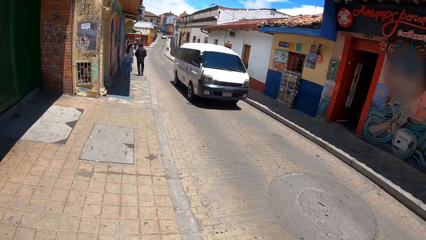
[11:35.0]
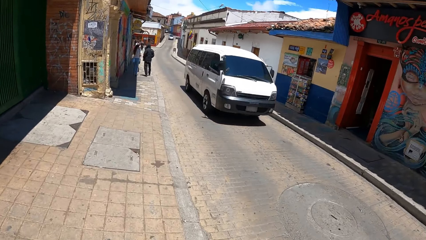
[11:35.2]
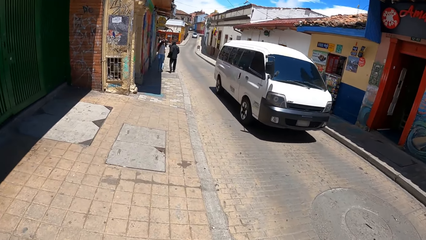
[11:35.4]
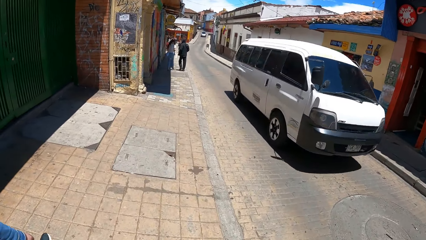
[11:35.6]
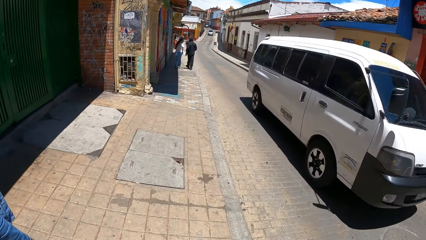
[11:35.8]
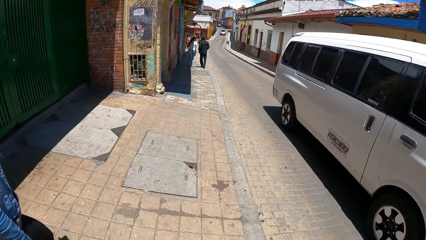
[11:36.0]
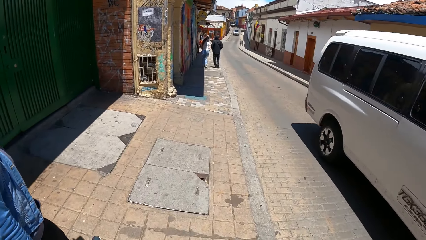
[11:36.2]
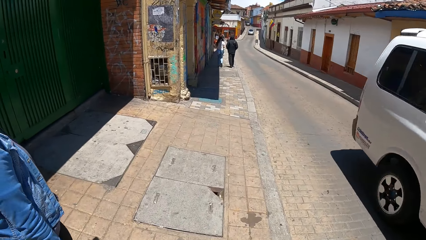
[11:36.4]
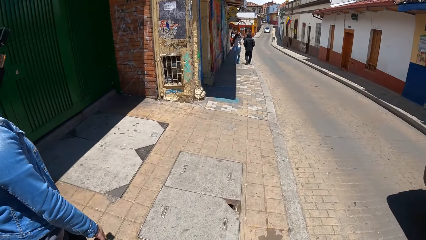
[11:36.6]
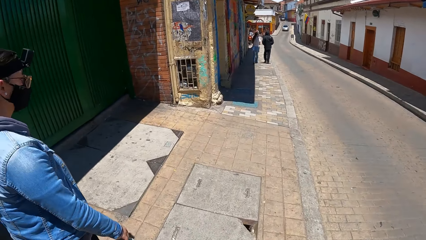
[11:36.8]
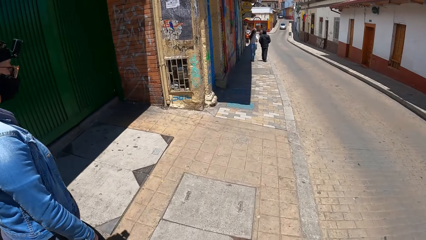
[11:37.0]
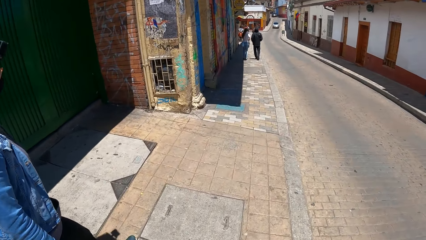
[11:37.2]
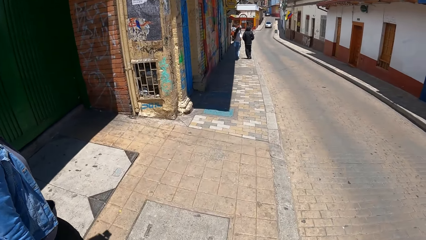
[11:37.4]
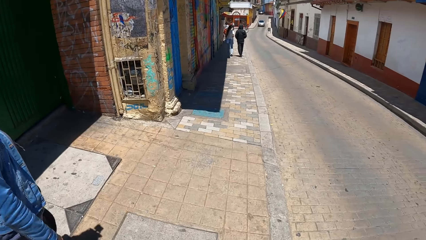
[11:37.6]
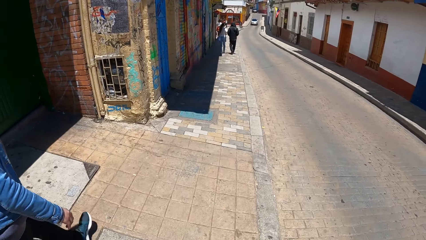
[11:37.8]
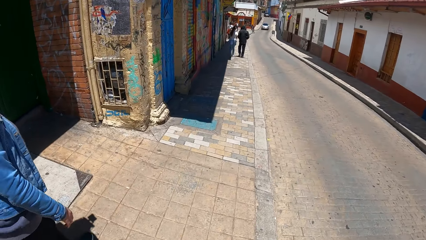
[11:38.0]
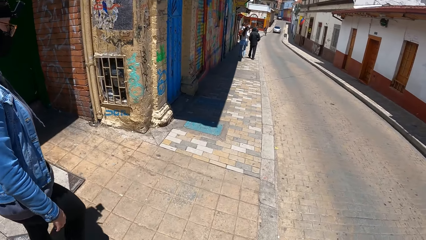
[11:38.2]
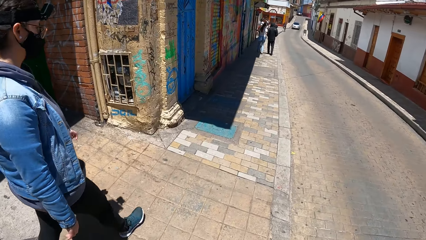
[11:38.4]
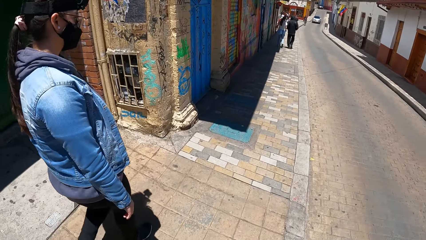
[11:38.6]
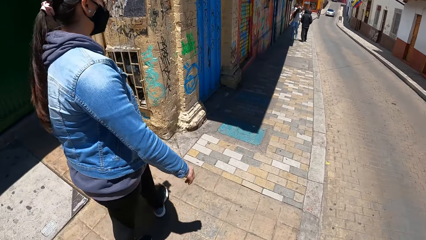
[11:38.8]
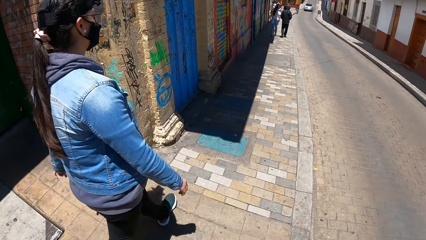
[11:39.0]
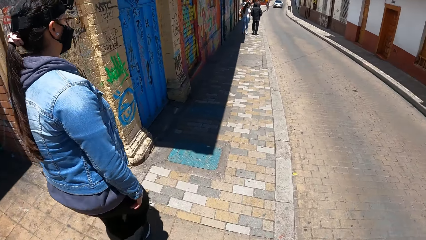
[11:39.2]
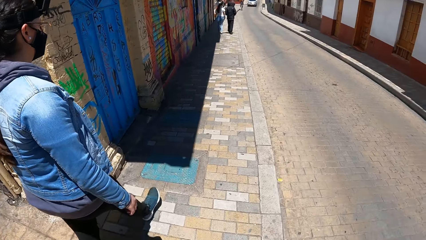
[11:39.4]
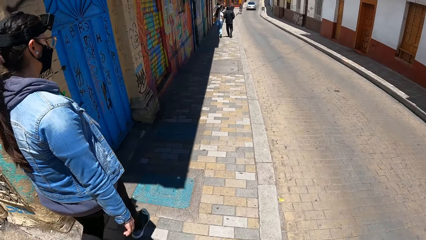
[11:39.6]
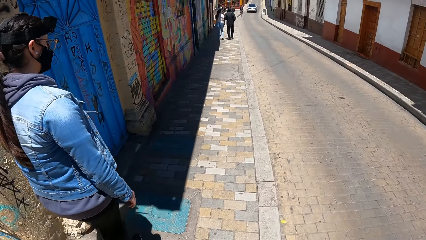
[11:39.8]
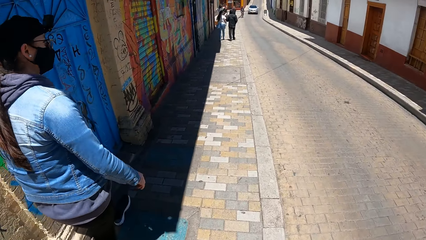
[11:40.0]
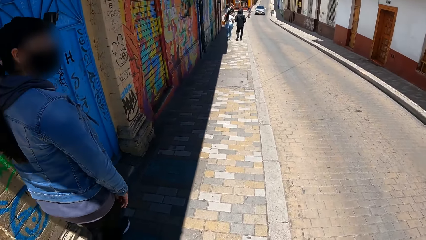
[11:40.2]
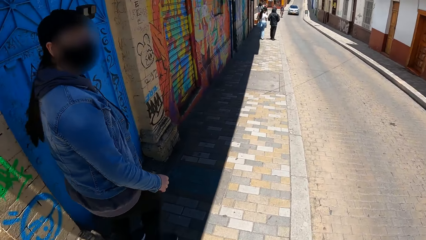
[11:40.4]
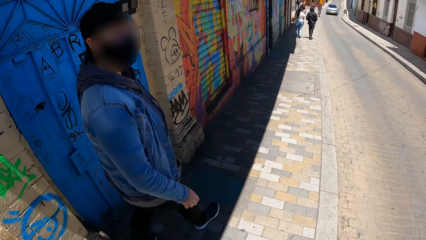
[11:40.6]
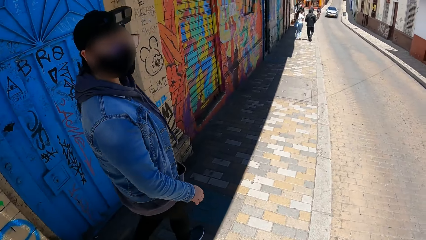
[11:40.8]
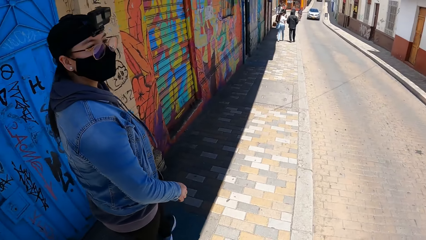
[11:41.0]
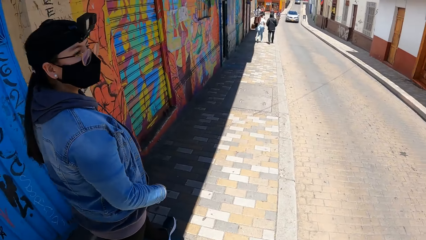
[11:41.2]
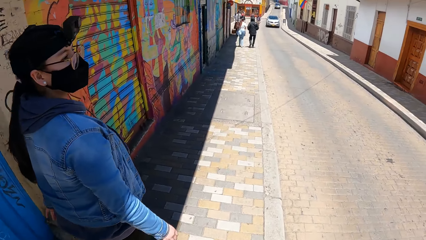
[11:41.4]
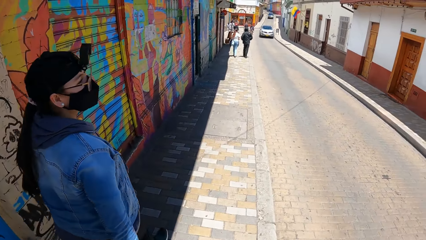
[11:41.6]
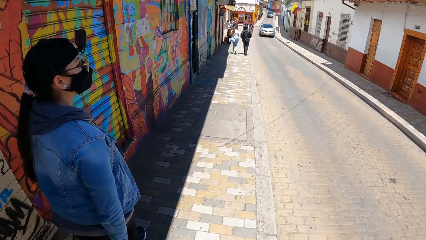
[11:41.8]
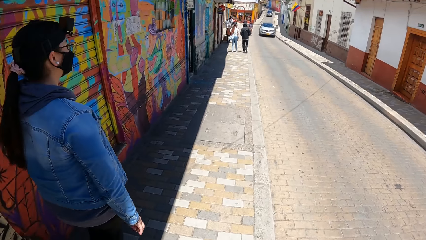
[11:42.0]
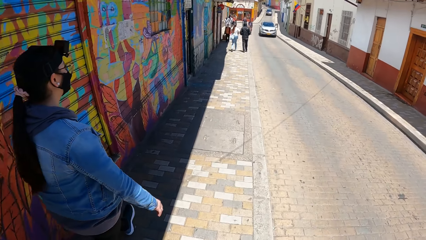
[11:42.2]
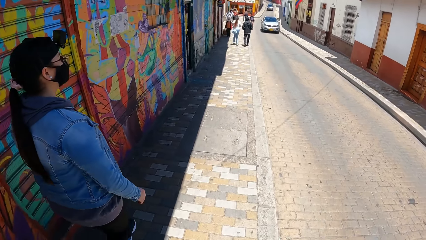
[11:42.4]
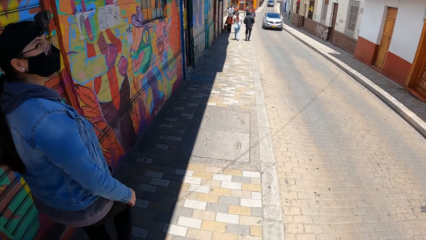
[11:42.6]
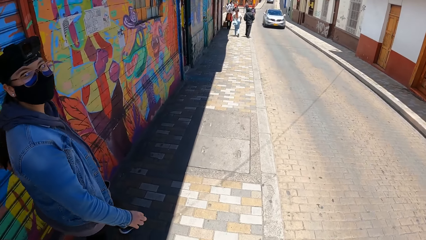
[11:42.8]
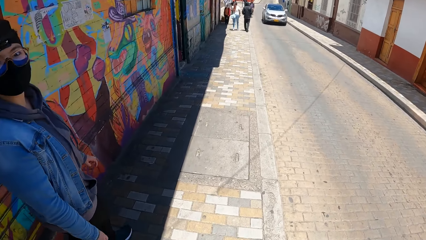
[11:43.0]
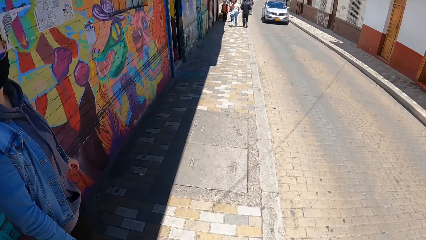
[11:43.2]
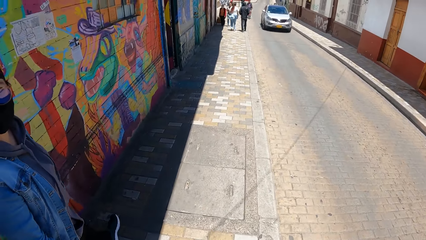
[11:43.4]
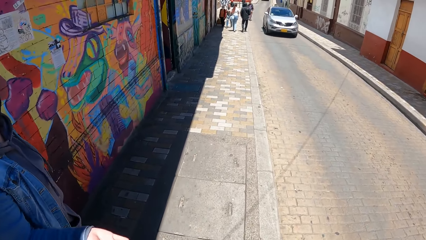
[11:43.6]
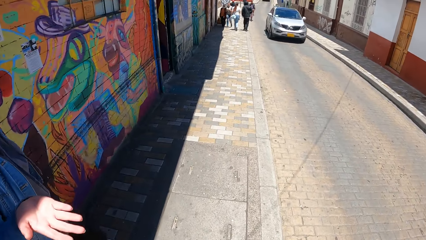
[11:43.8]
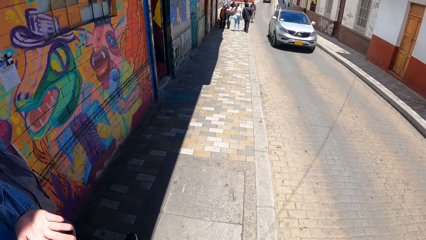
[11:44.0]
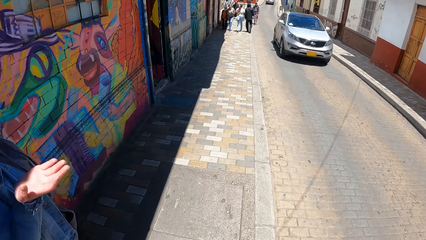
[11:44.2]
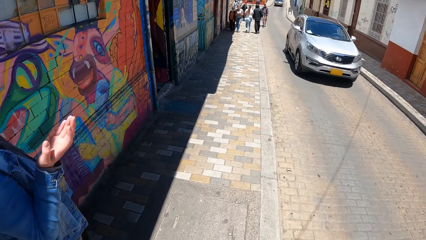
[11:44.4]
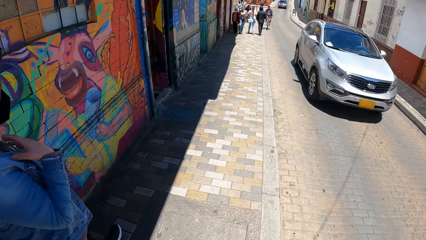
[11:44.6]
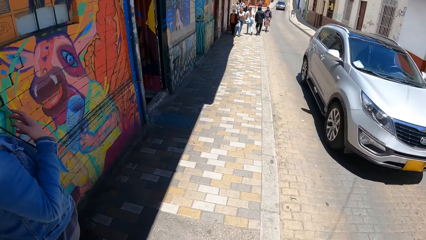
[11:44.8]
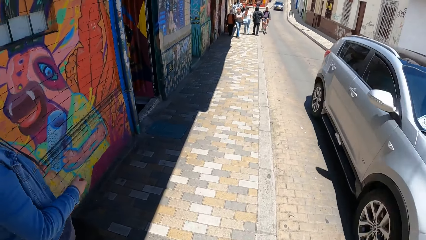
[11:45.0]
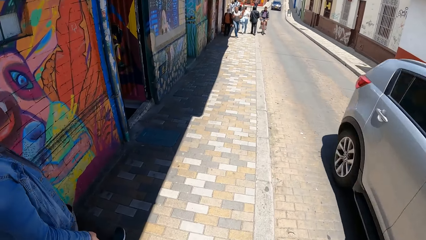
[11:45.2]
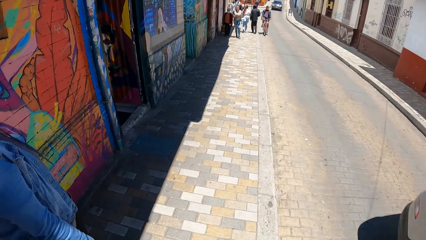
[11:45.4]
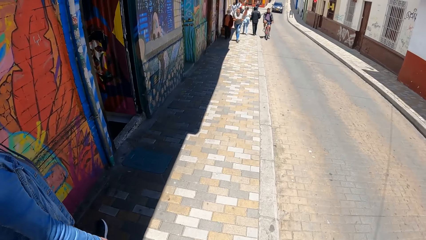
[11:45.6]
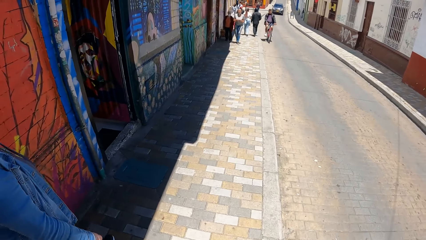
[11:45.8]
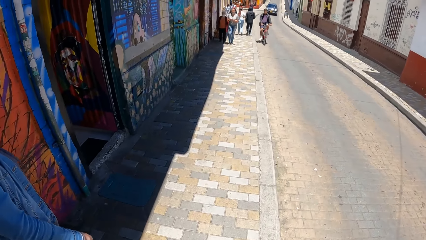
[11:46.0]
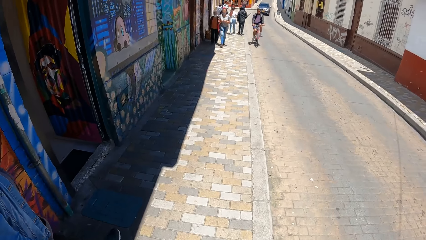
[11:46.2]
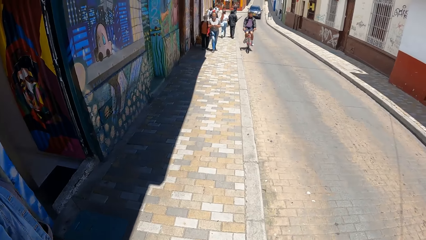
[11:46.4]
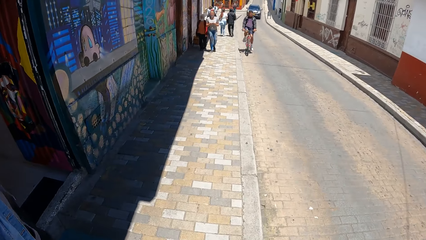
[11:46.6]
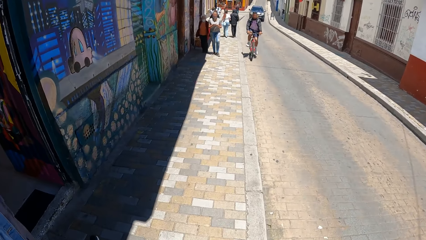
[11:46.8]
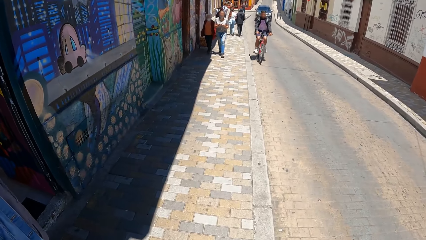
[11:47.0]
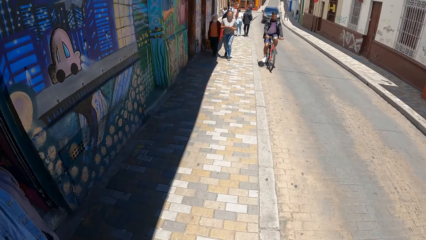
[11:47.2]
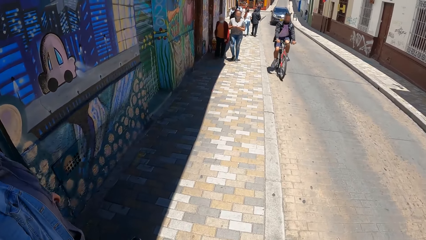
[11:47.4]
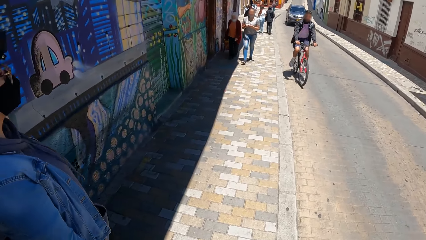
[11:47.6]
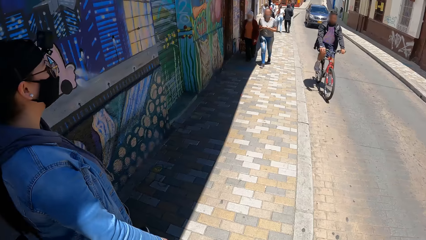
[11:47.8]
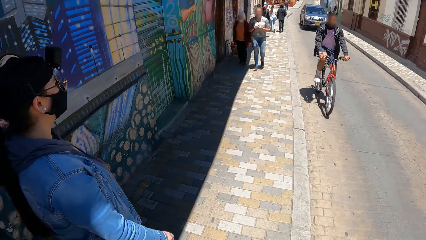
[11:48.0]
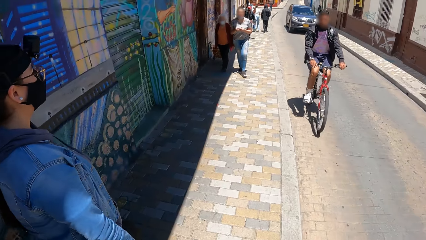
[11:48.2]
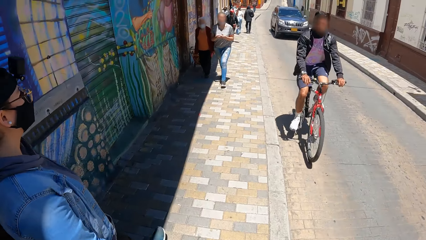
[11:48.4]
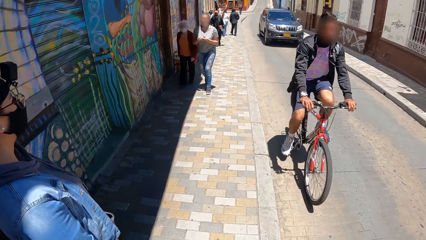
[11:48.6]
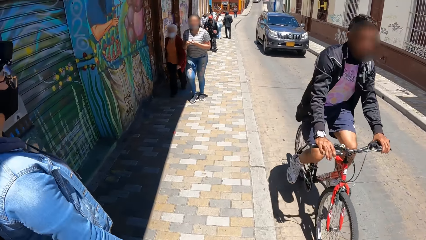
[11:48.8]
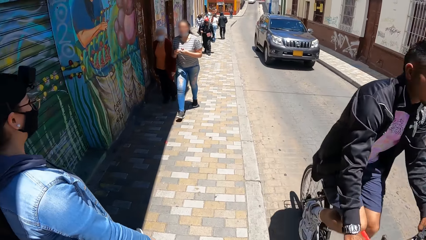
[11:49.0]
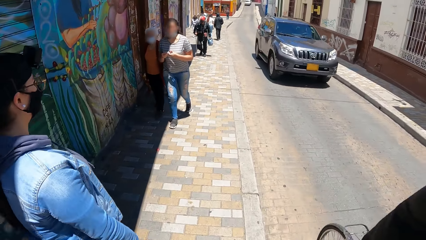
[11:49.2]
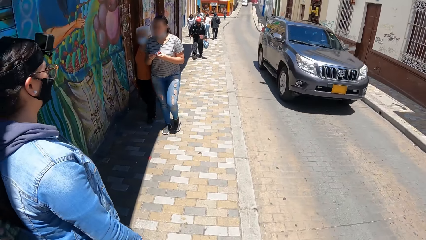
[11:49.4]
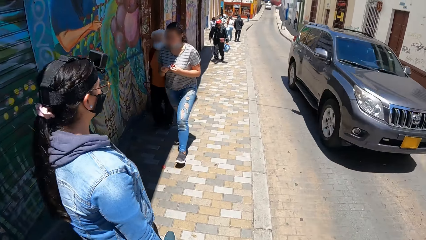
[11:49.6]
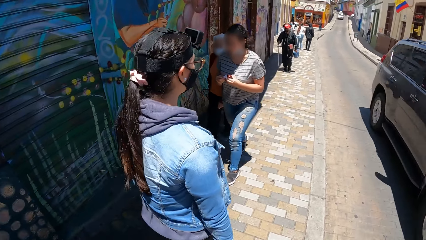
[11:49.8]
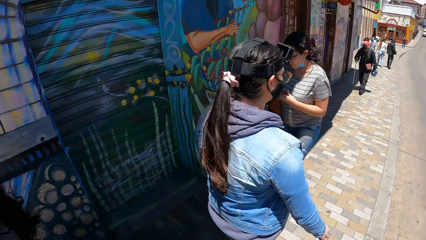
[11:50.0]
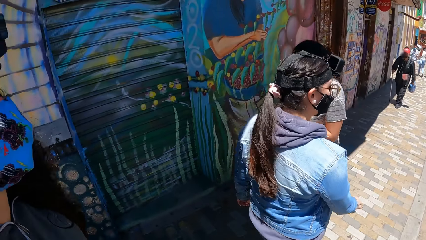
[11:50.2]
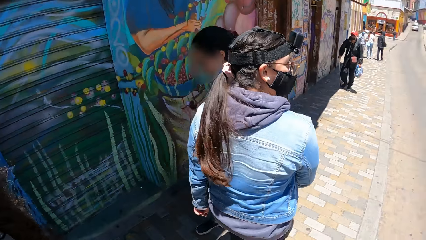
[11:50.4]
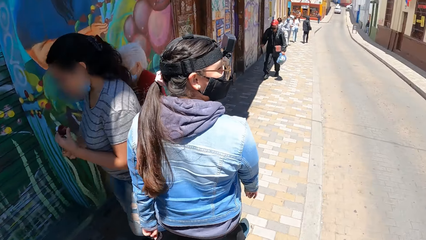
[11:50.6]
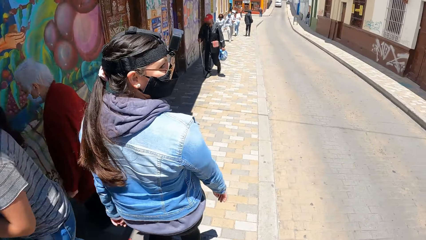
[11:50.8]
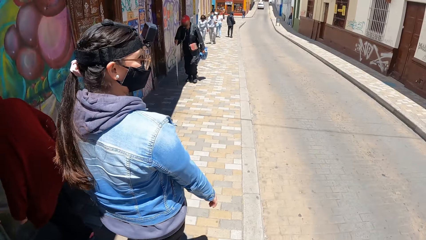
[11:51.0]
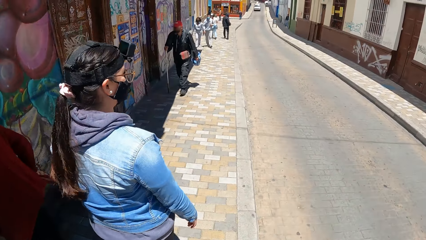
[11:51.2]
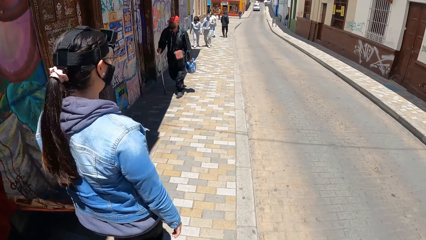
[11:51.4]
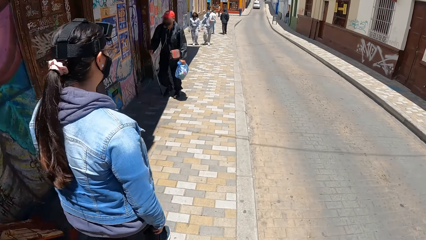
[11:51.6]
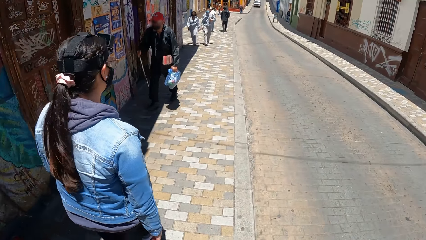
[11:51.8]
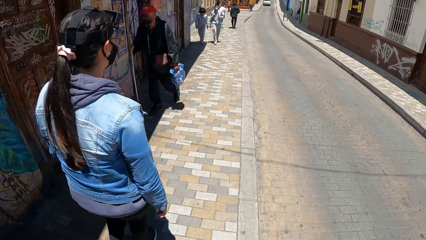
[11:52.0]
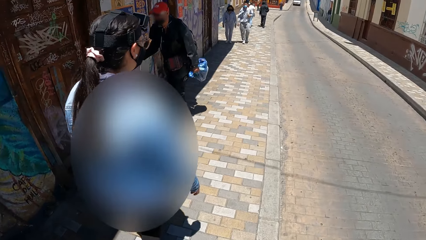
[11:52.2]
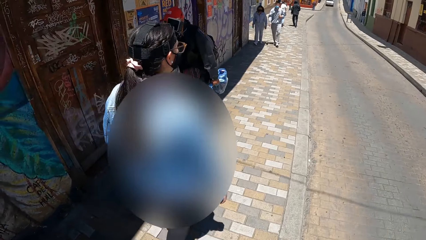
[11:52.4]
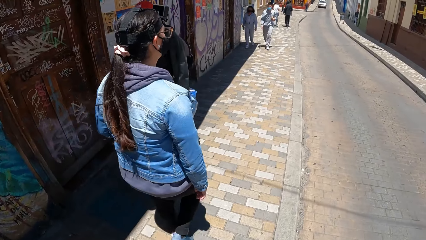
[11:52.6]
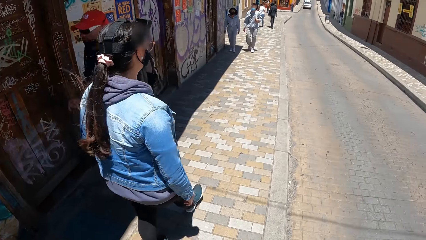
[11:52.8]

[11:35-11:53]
A white bus drives past the camera wearer. A person turns around and moves her hand. A silver car drives past the camera wearer. A man rides a bicycle past them. A grey car drives past the camera wearer.
